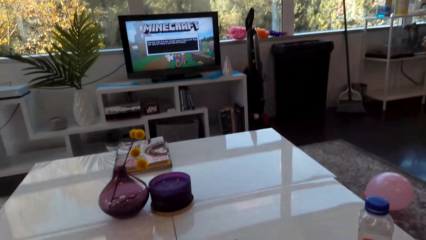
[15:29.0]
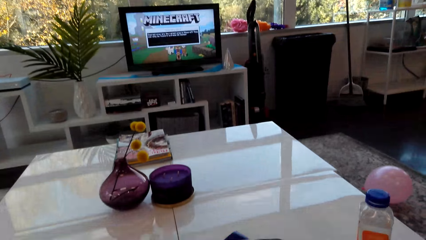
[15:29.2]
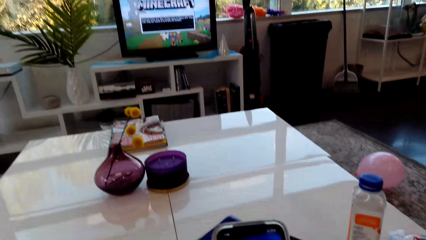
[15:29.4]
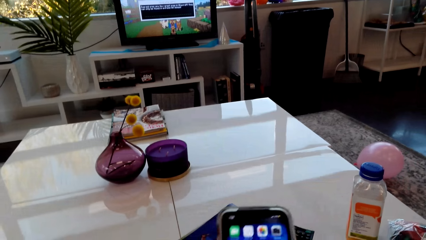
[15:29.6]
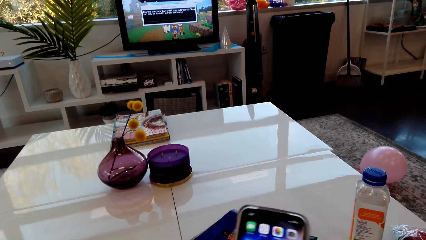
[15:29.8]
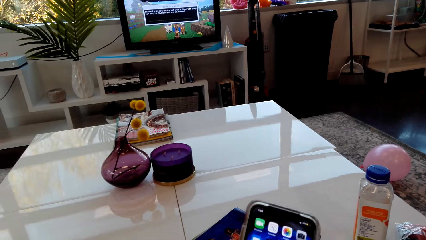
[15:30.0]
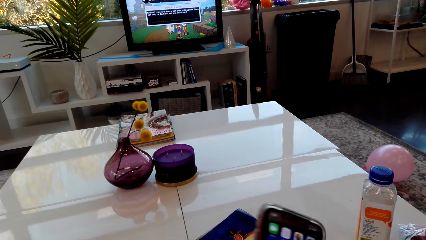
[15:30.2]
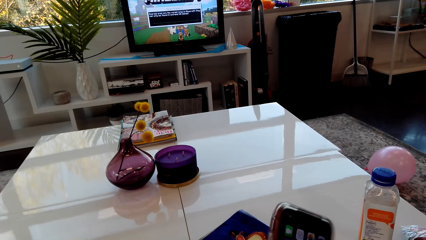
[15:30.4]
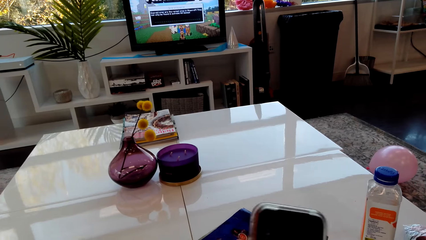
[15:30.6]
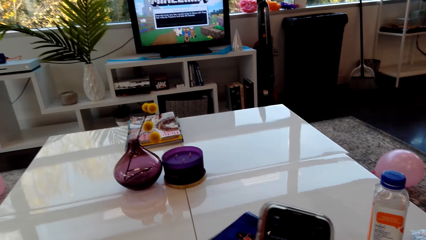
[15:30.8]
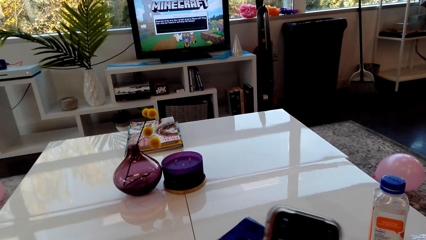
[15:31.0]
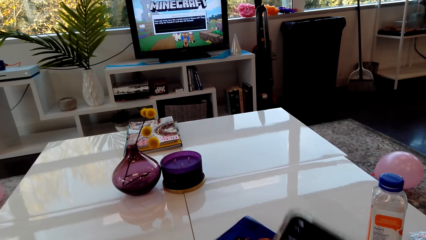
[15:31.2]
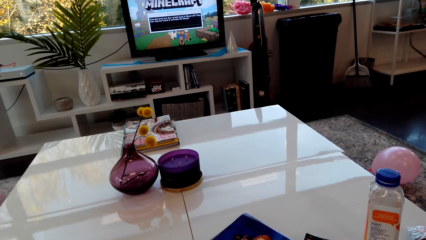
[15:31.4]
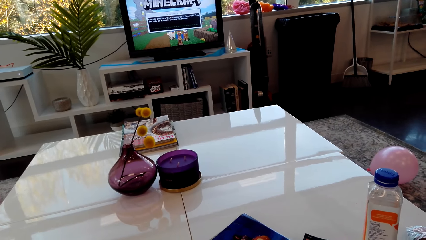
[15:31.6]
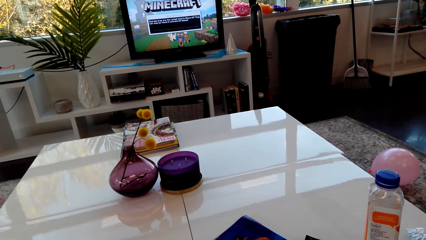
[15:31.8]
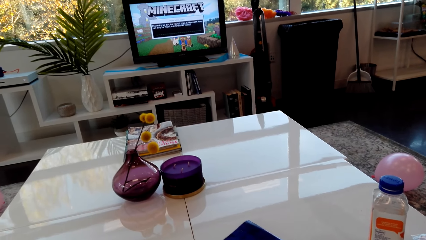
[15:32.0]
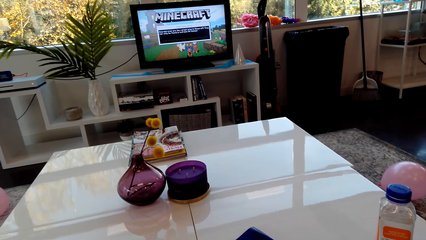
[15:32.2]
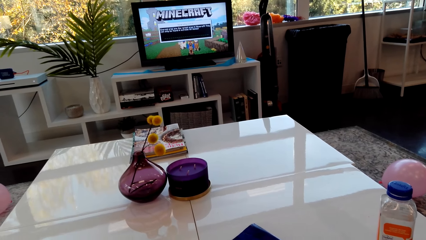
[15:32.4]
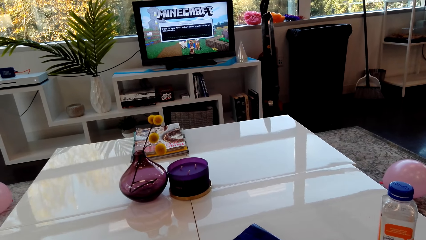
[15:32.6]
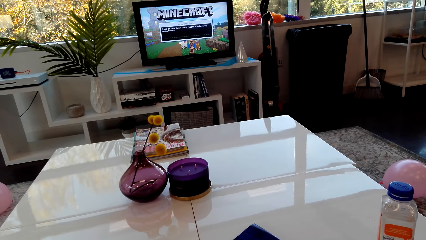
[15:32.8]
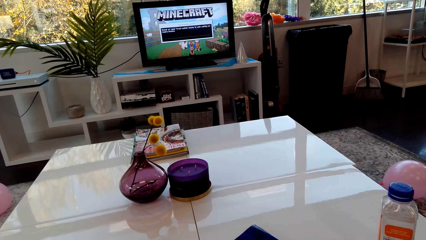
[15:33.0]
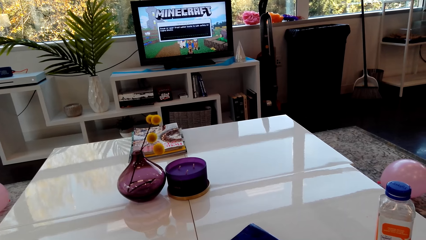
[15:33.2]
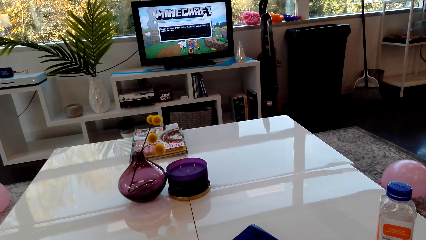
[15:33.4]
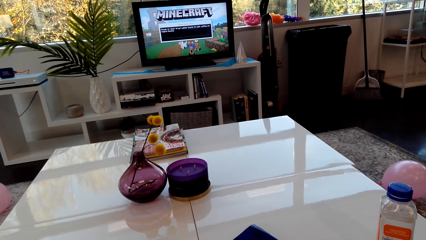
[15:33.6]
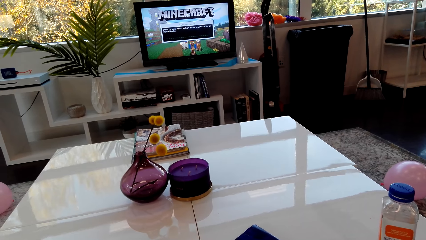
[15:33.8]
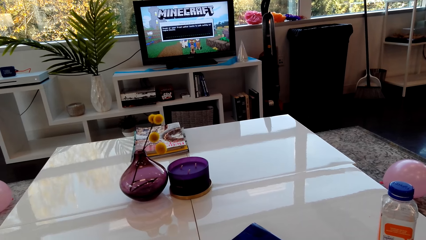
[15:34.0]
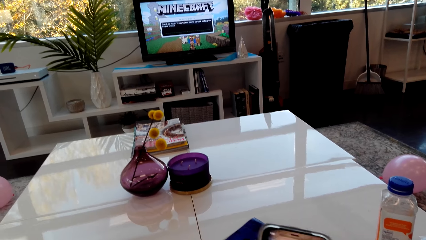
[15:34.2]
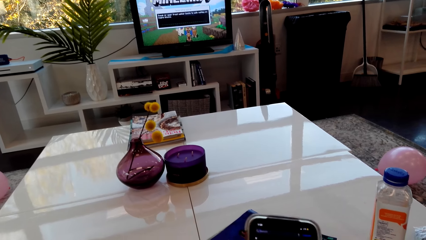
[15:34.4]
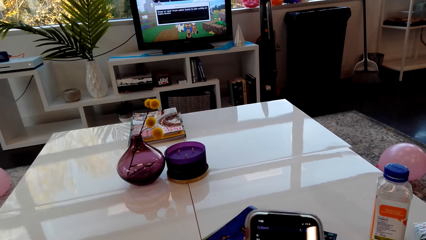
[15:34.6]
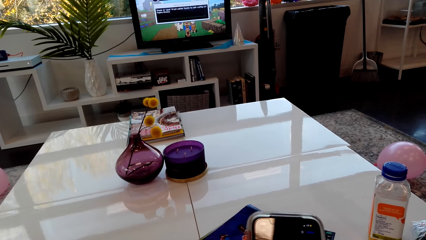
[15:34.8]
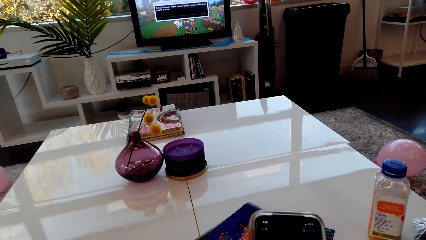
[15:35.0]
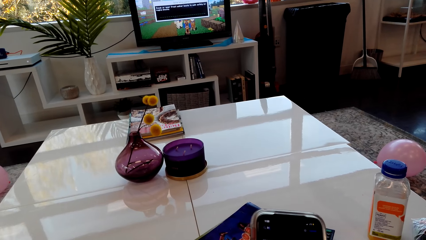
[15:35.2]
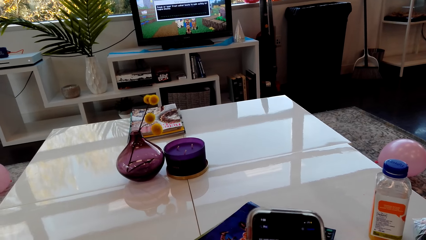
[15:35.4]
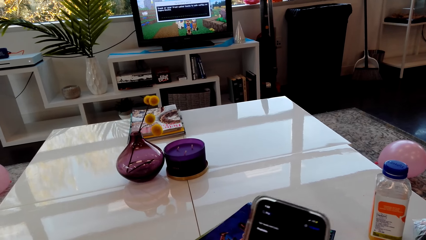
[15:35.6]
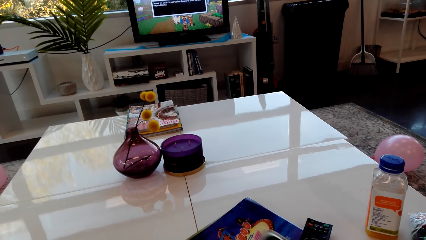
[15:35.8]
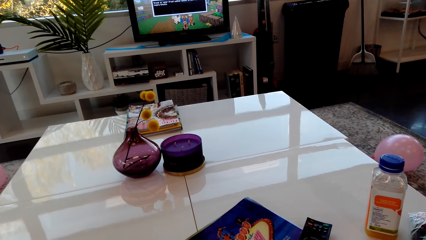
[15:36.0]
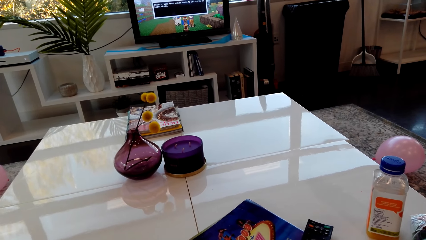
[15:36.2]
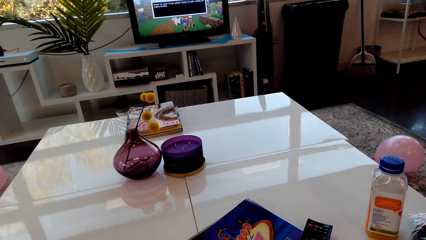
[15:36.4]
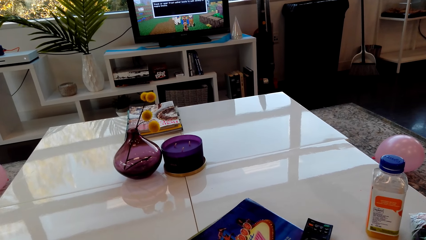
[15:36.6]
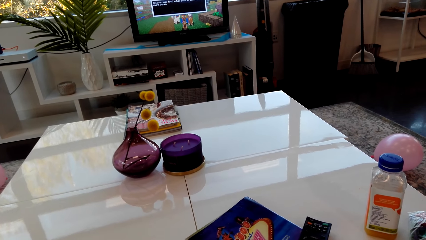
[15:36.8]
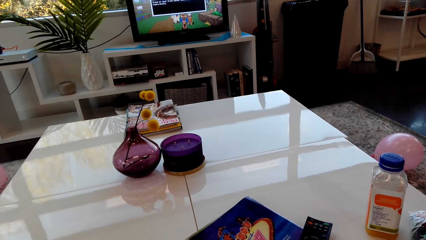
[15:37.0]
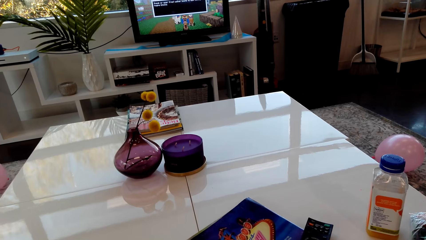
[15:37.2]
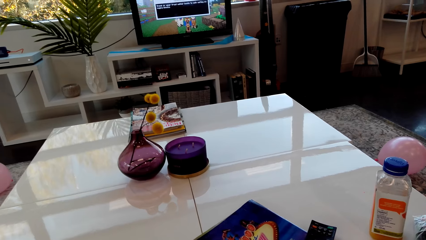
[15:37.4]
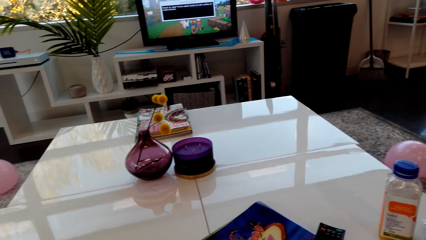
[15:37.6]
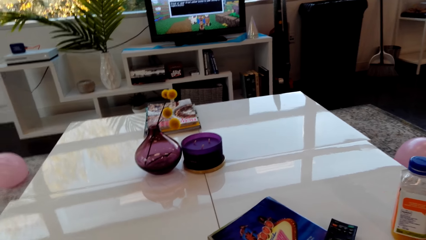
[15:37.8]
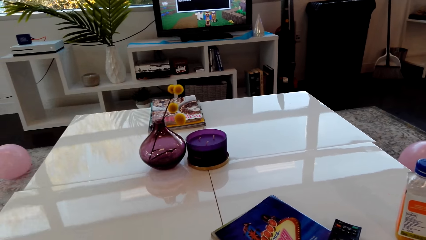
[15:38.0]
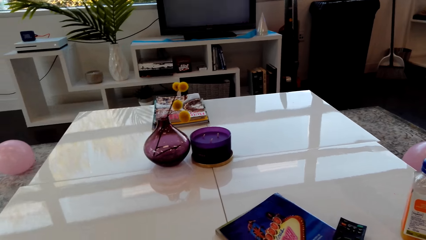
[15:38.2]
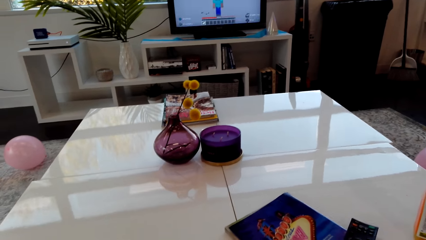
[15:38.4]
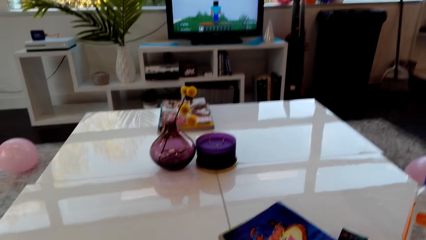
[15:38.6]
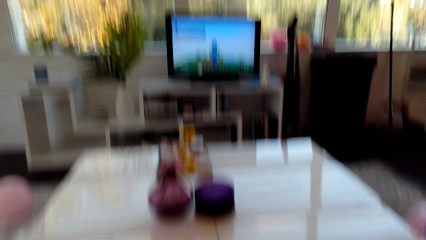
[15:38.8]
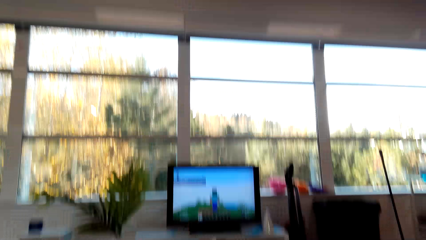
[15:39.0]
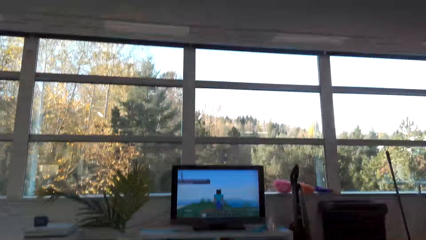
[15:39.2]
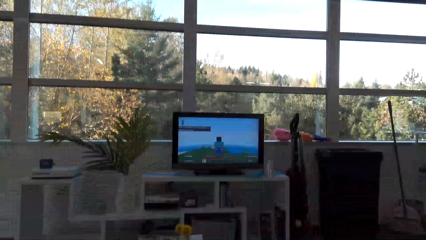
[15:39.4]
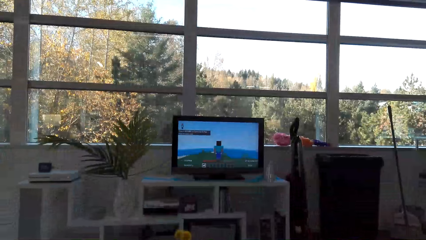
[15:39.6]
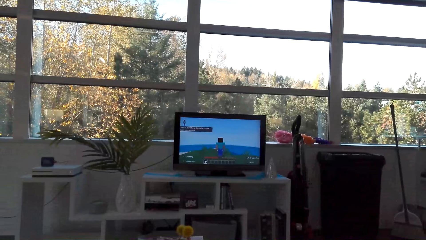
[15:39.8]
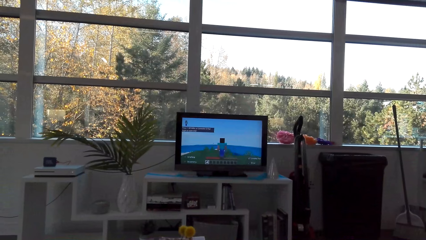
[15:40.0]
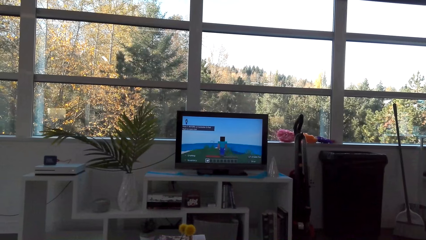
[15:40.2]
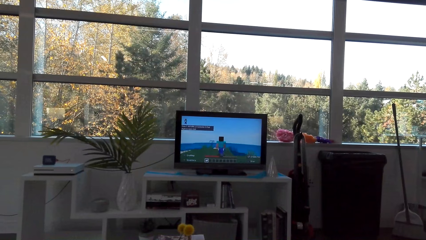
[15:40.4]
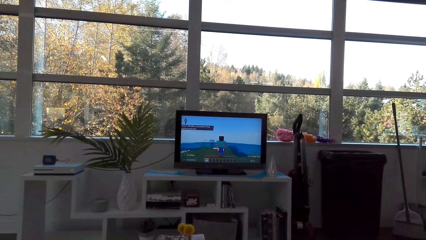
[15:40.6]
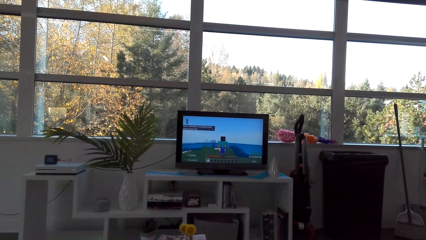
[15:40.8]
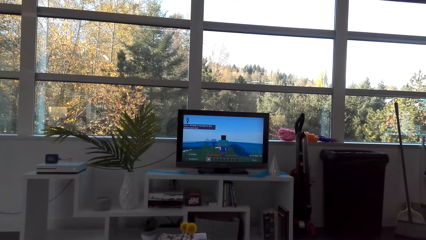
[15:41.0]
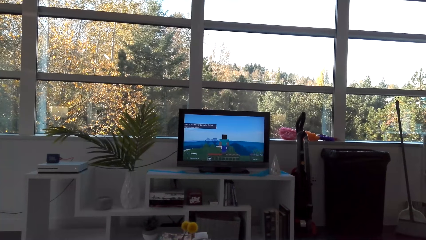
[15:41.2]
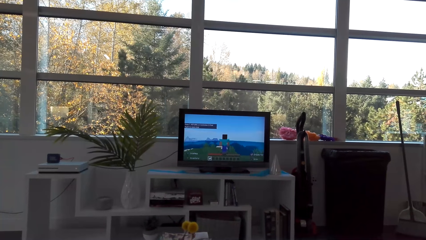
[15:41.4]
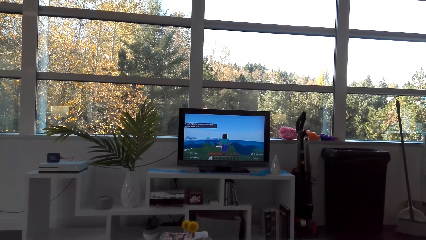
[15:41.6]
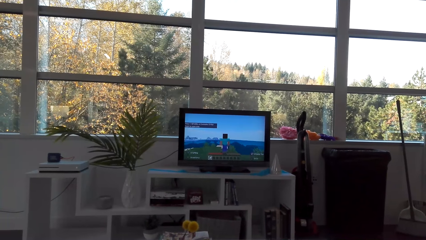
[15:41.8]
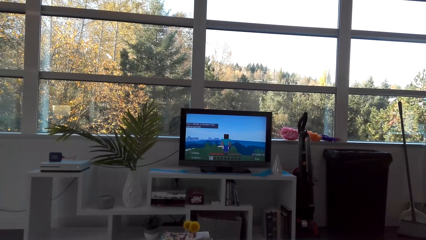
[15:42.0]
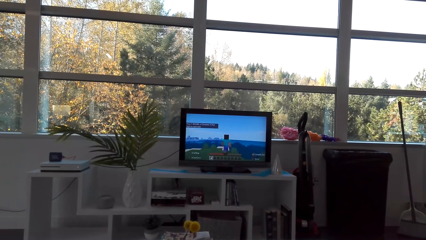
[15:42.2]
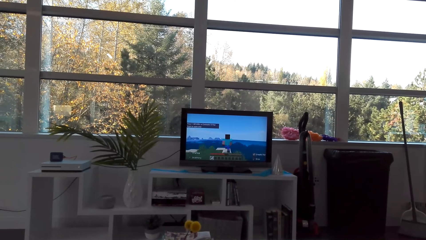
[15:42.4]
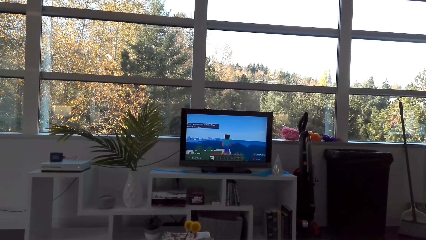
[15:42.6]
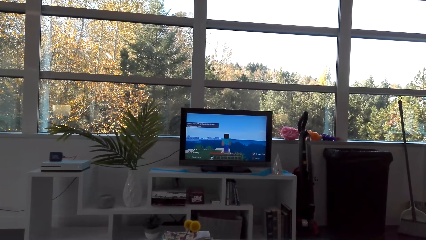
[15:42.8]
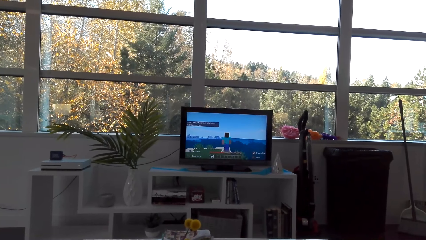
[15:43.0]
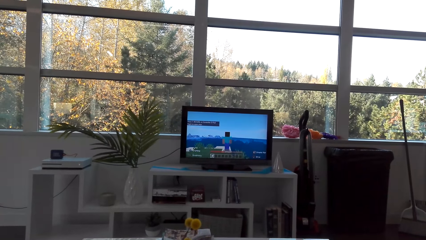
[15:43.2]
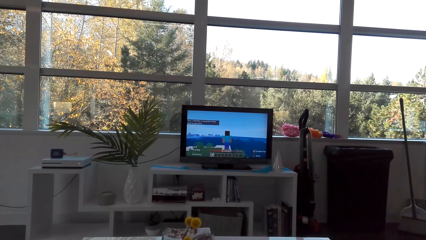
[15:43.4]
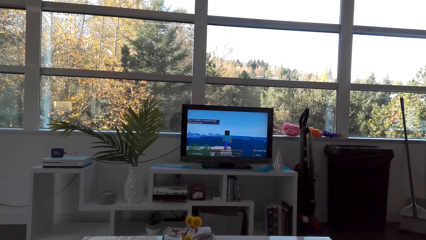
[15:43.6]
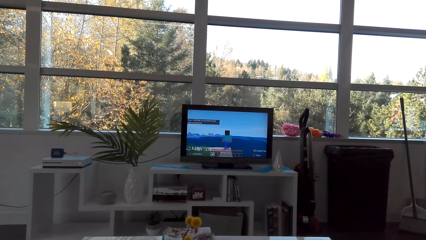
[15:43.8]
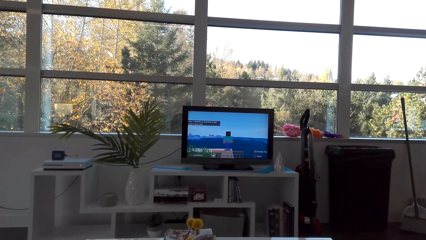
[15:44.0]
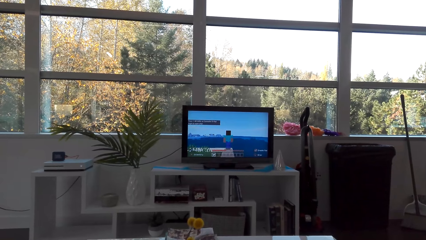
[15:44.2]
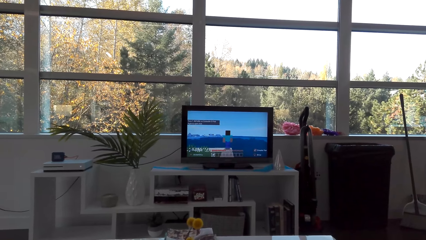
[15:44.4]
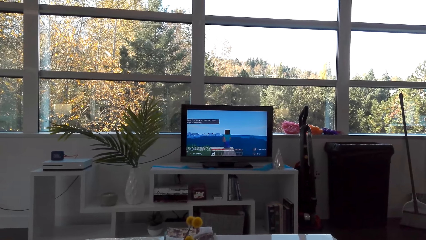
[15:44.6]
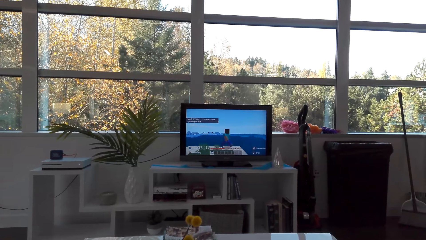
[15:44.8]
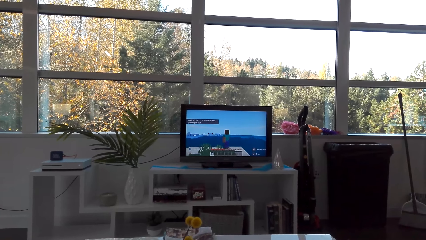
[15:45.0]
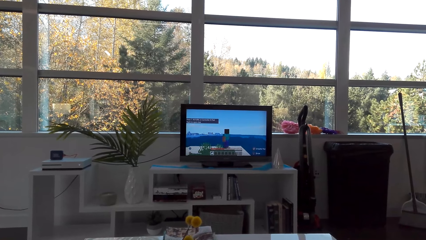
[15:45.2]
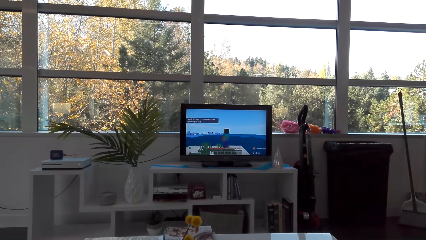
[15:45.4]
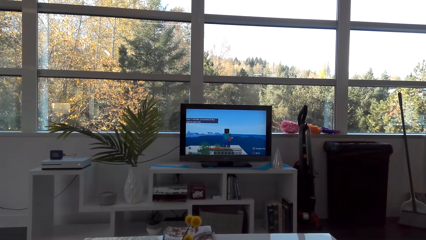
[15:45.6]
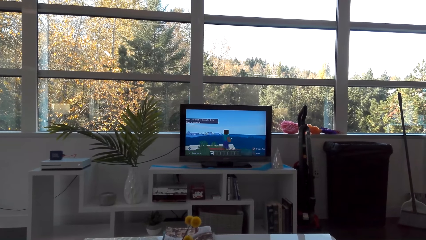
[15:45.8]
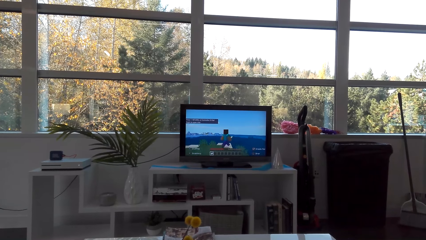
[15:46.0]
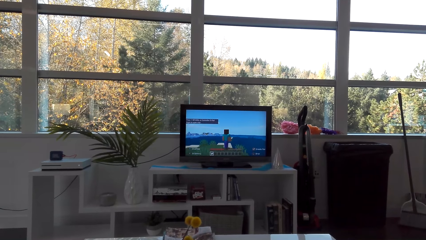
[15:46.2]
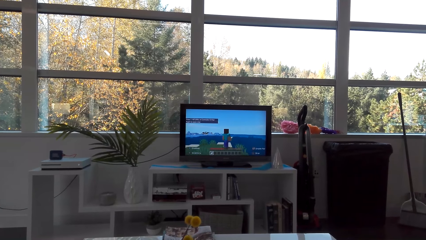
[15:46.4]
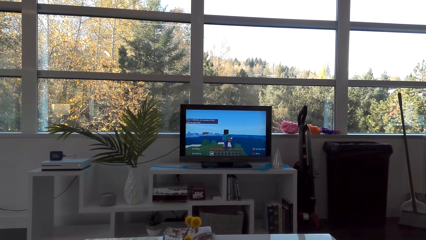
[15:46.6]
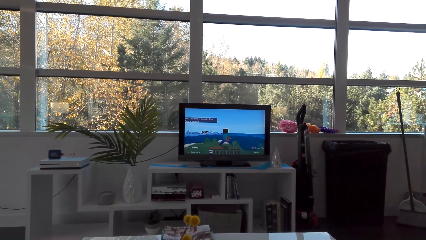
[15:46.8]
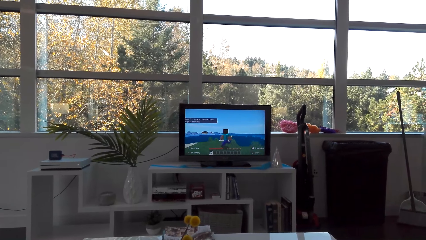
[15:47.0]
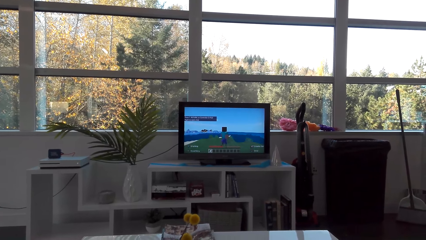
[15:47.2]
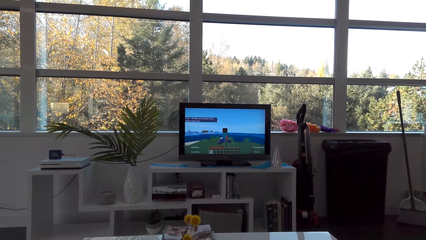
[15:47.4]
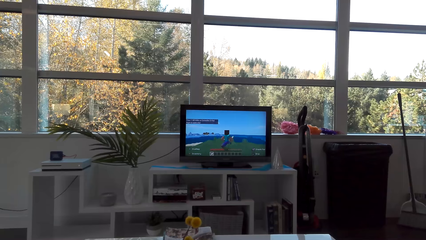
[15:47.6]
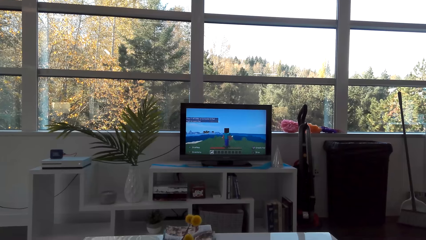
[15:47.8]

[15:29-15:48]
The camera wearer operates the phone. They hold the phone with the right hand. They put the phone on the table. They play a video game on the television. They dial the phone.
